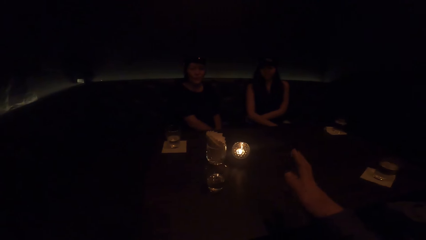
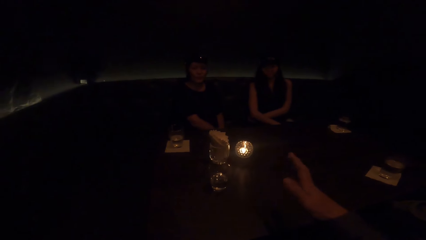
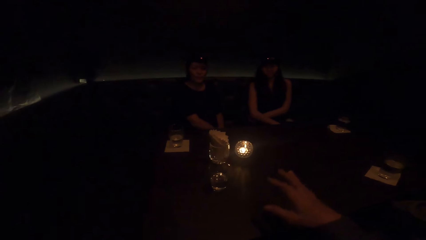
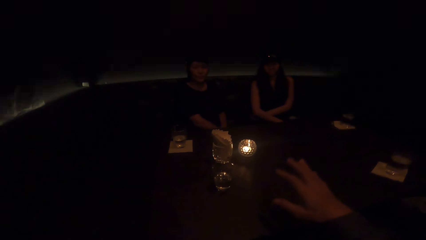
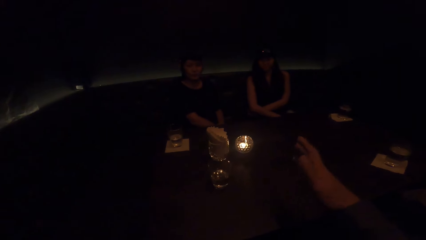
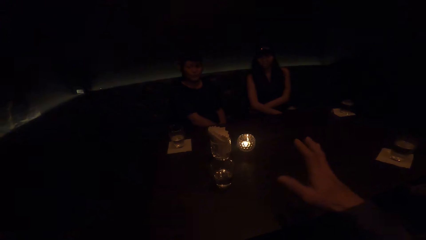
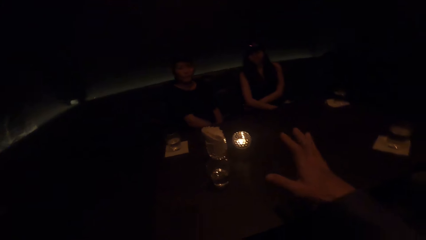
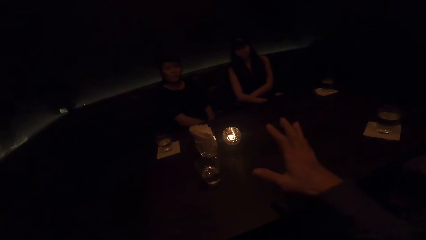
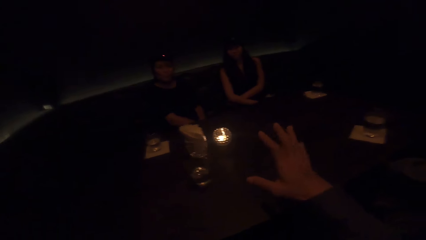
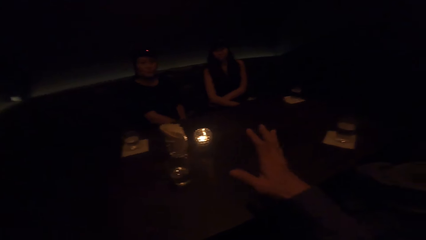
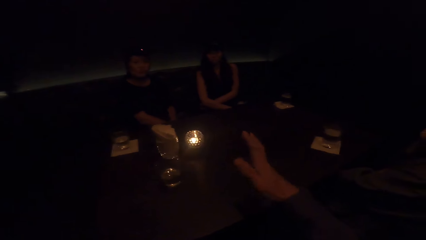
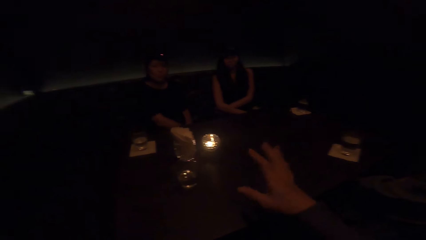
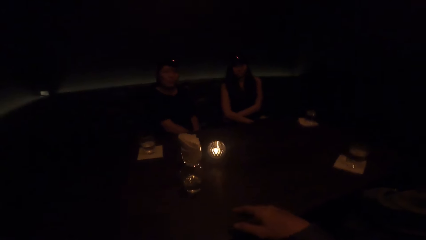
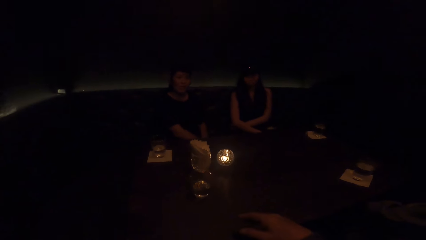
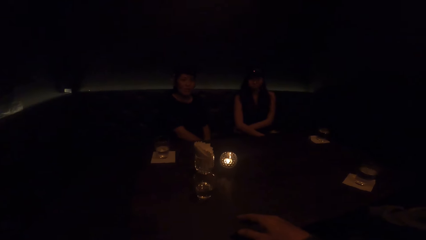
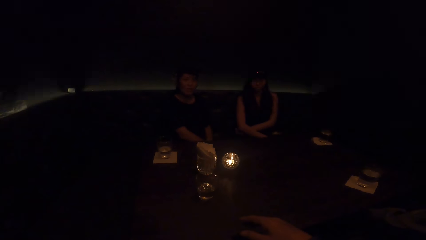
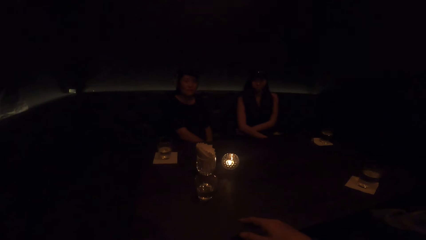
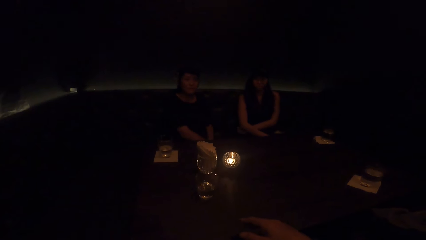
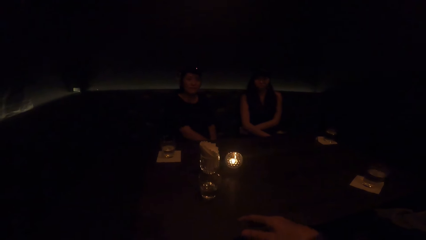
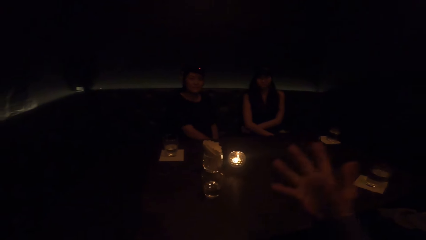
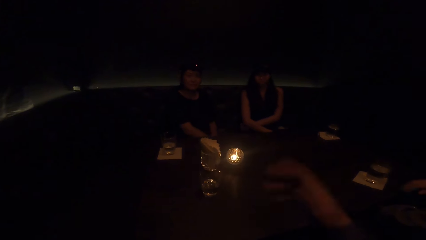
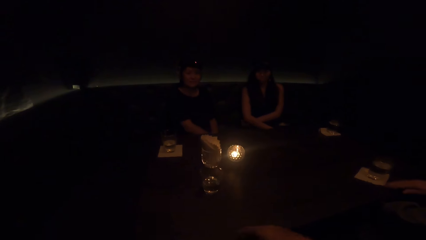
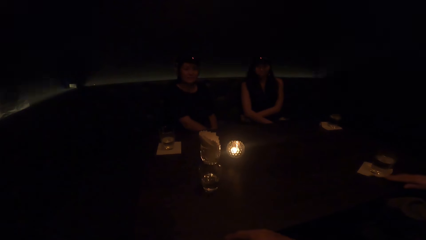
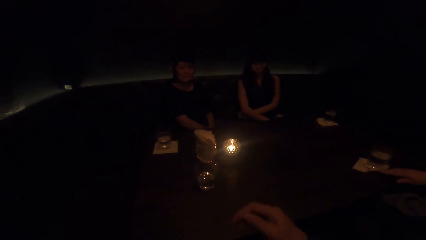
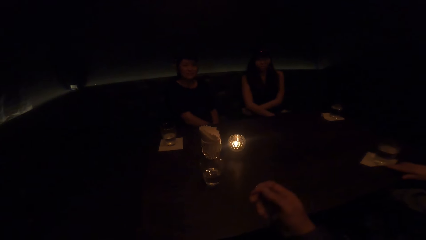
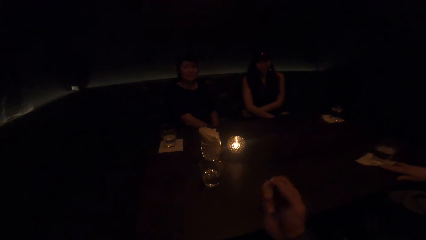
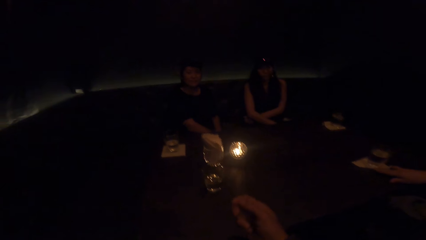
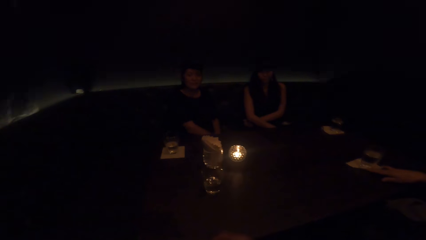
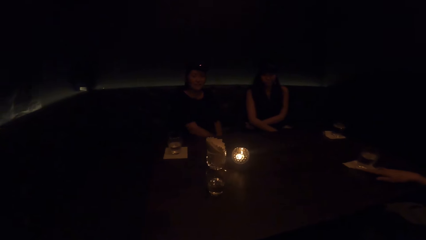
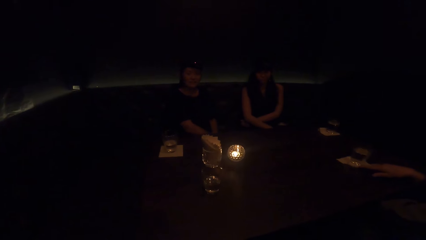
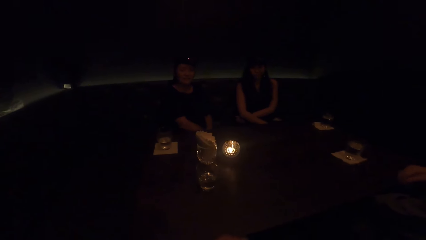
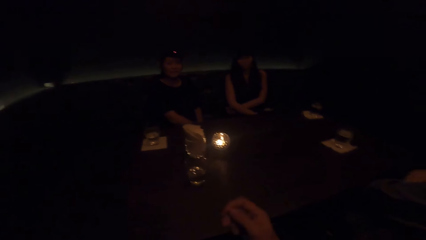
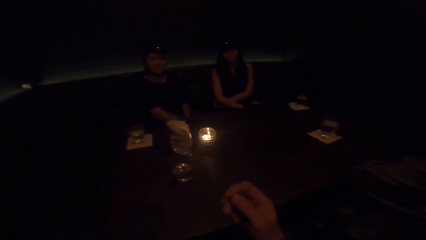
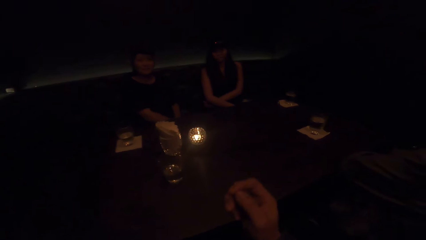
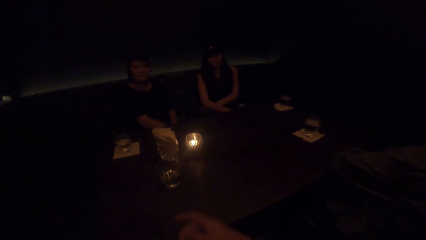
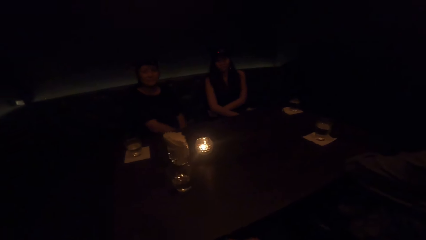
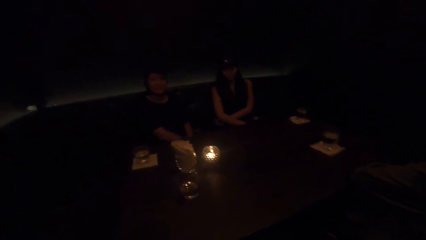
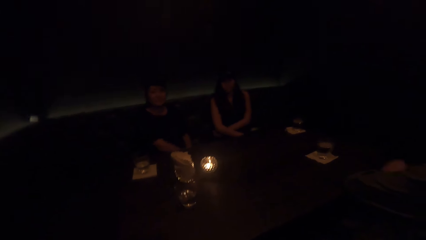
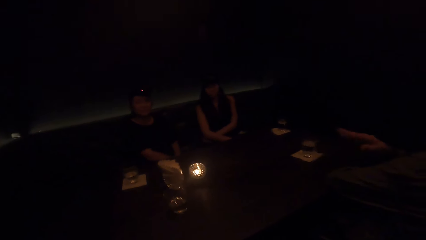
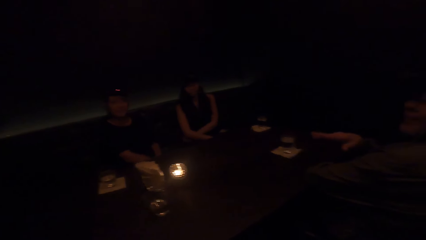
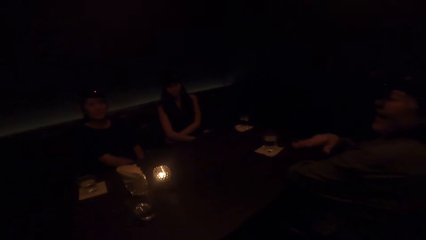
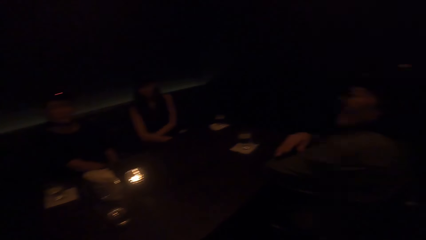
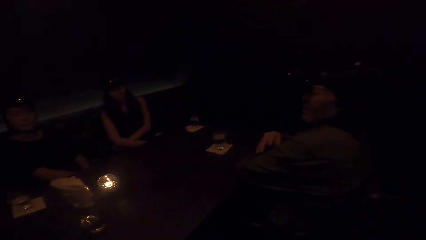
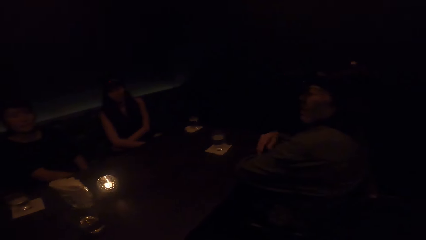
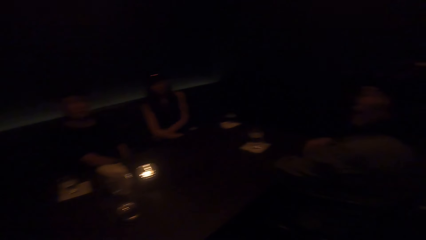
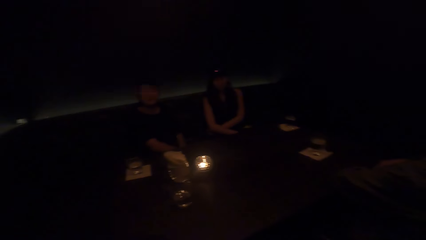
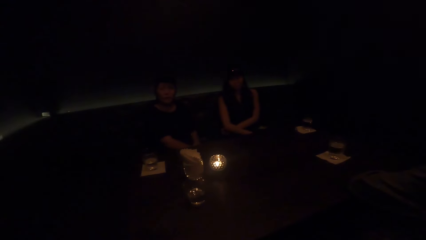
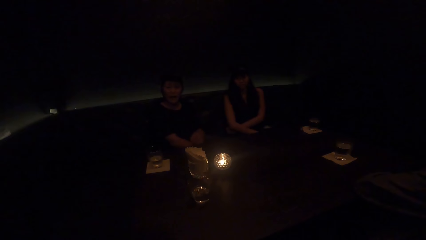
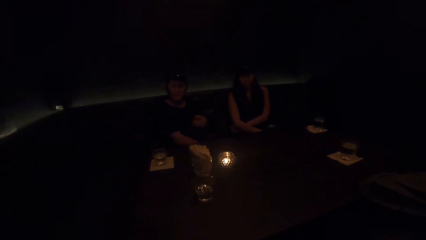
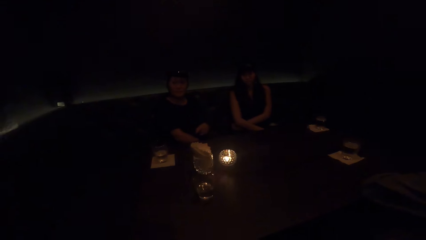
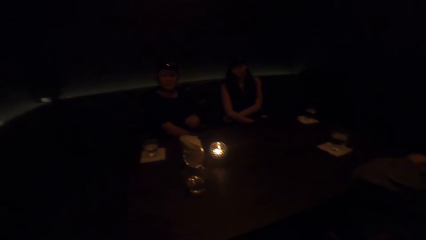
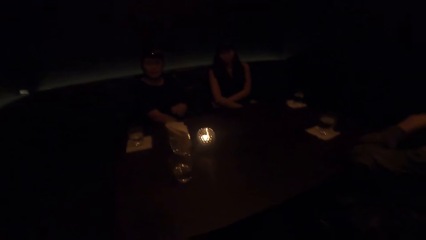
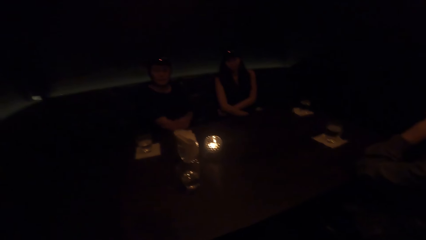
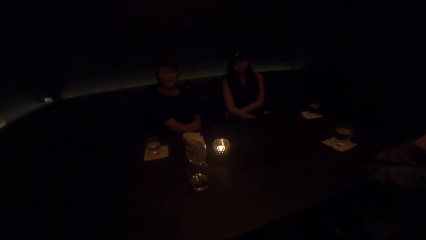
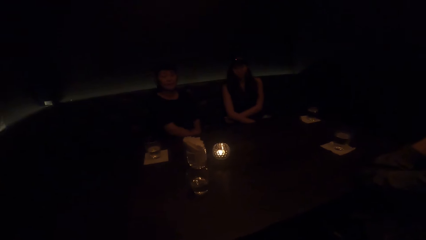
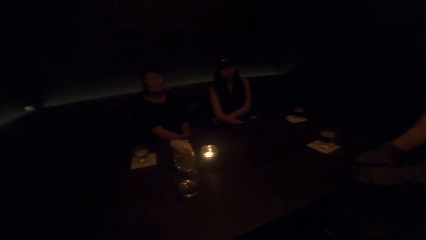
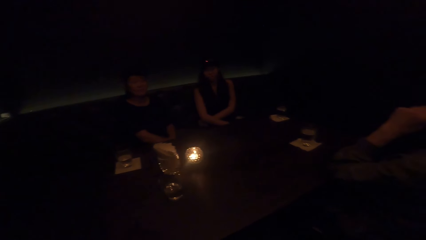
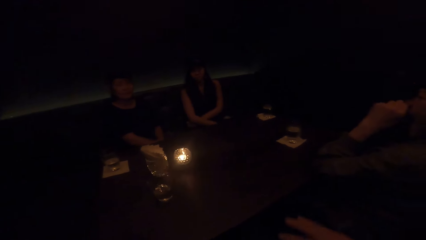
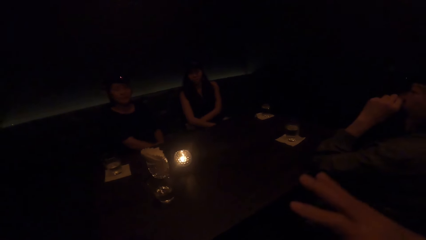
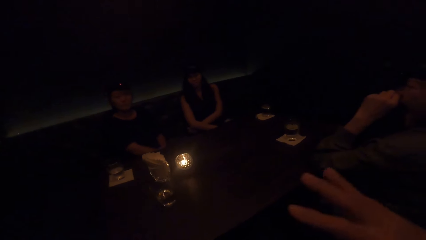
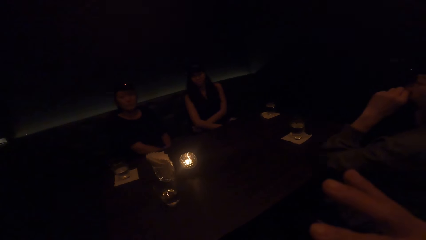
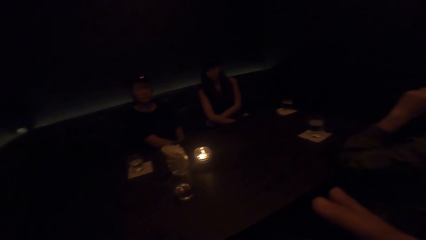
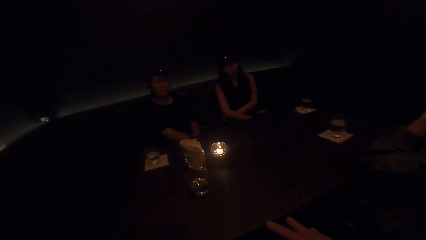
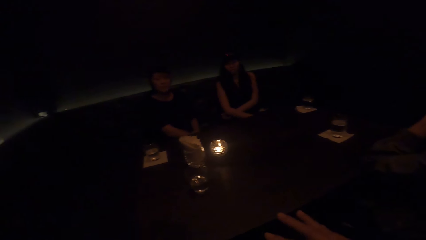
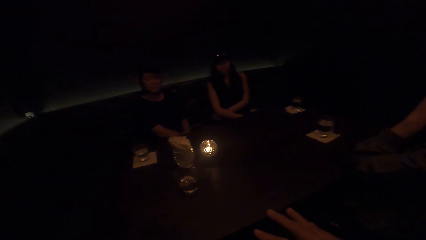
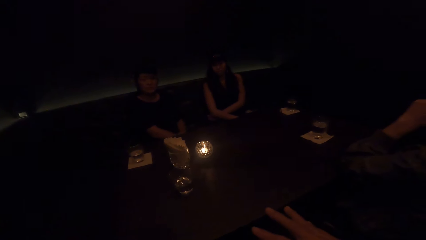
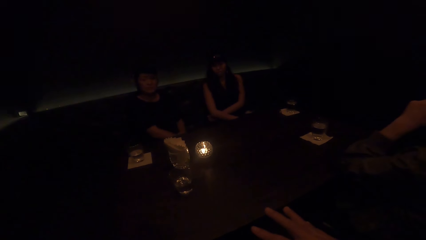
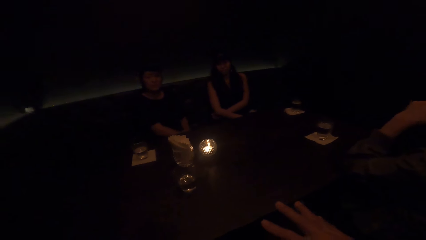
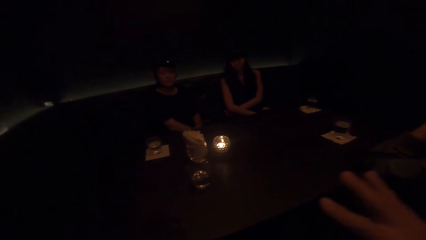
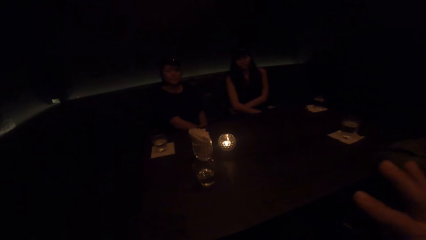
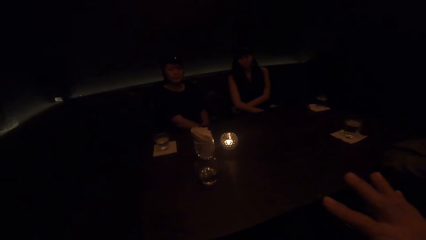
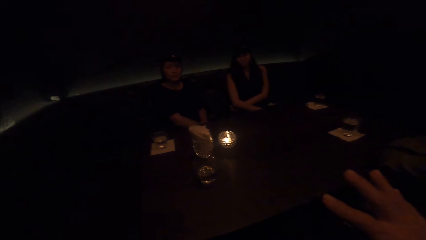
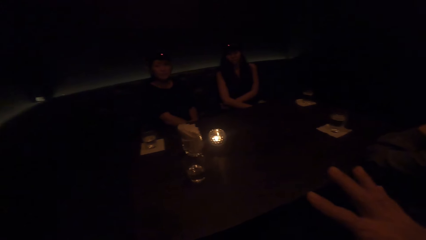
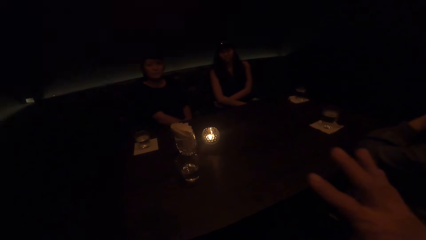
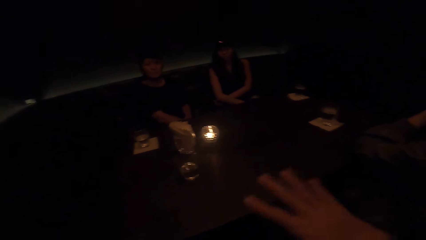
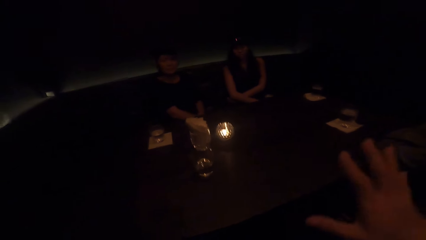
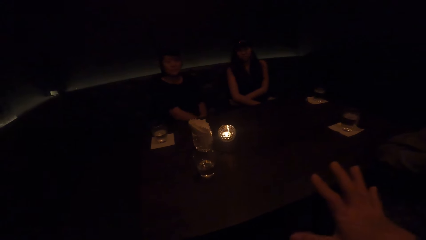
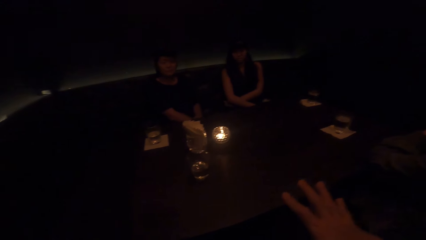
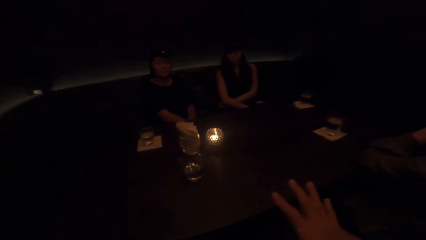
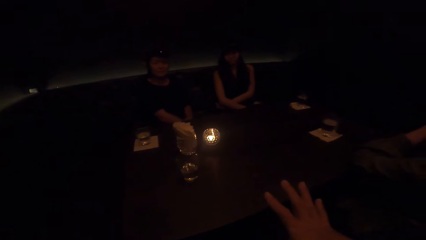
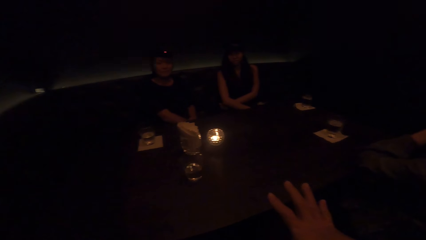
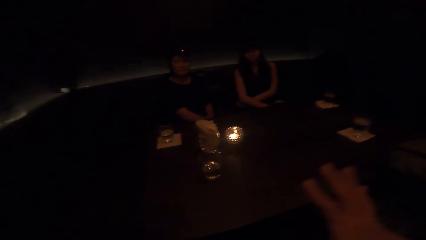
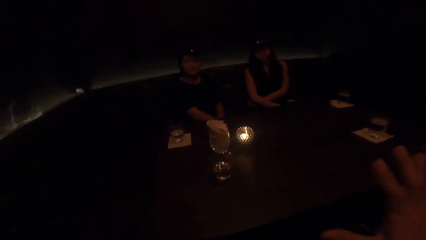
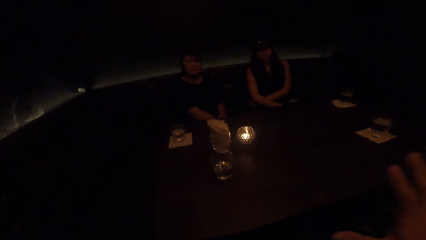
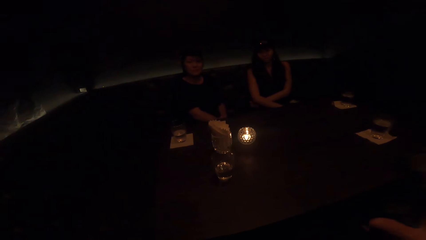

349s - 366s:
A woman pushes the glass towards another woman. The camera wearer talks to the three women. The first woman talks to the camera wearer and the two other women. A third woman talks to the camera wearer and the two other women. The camera wearer talks to the three women.
